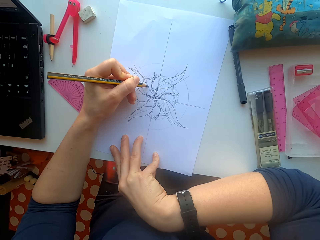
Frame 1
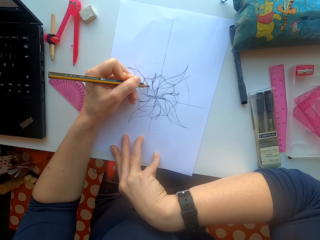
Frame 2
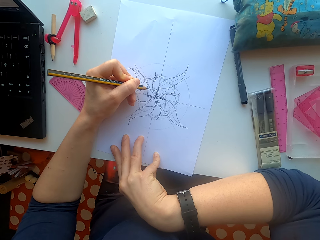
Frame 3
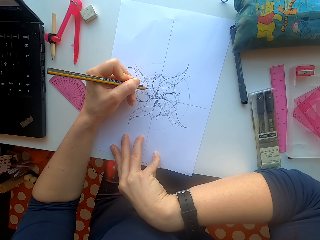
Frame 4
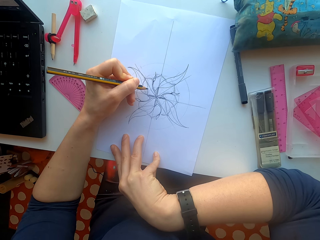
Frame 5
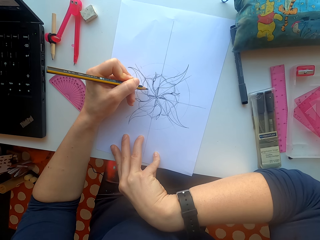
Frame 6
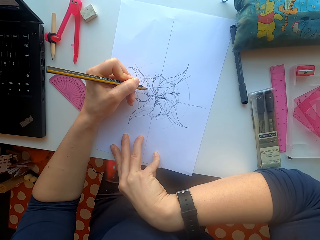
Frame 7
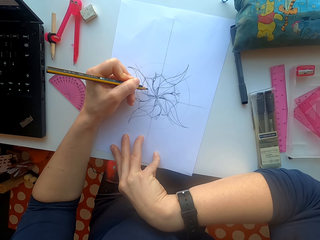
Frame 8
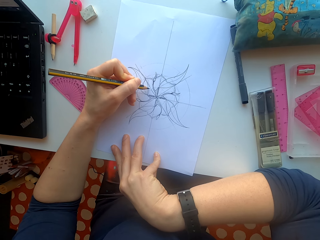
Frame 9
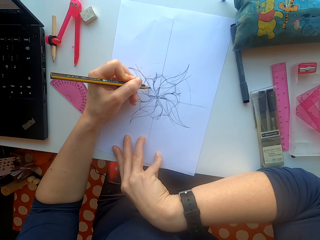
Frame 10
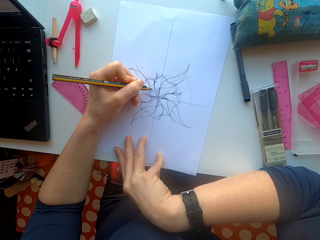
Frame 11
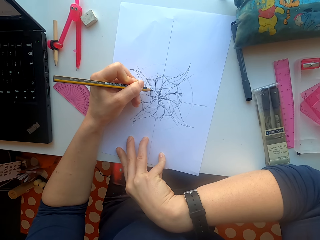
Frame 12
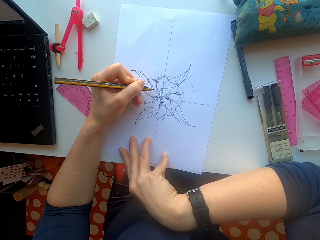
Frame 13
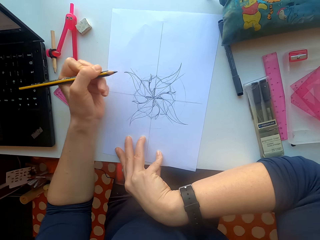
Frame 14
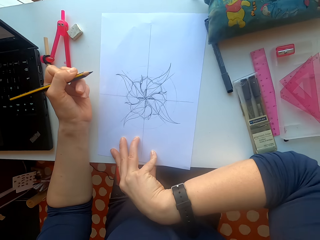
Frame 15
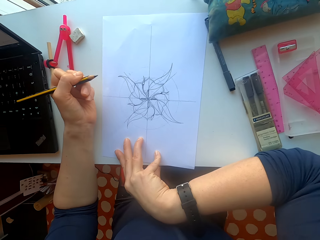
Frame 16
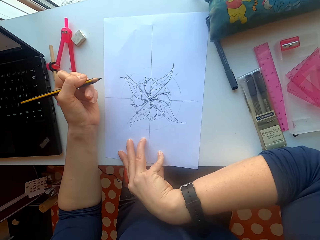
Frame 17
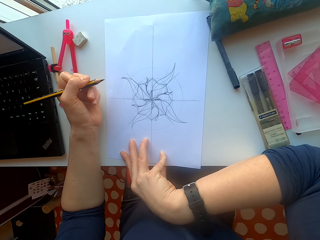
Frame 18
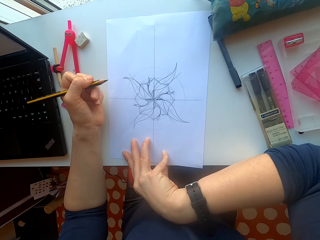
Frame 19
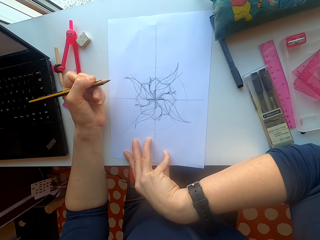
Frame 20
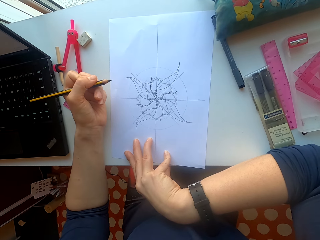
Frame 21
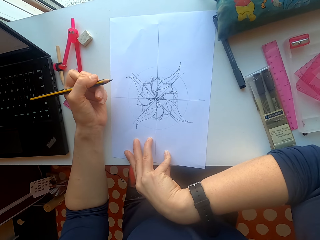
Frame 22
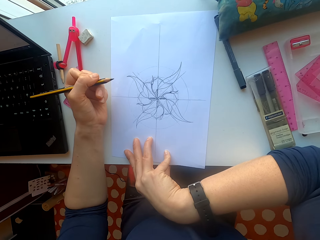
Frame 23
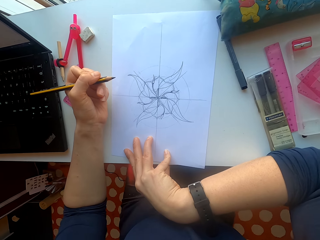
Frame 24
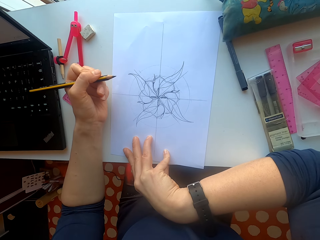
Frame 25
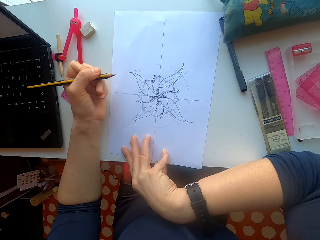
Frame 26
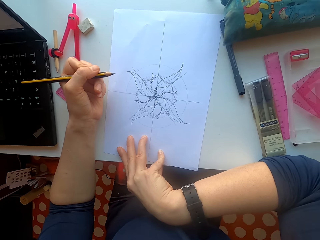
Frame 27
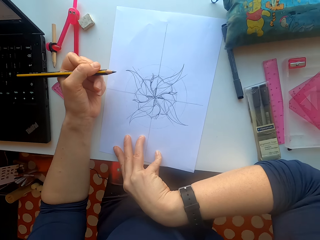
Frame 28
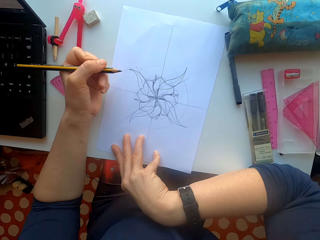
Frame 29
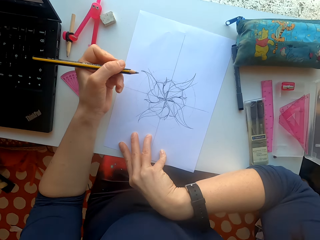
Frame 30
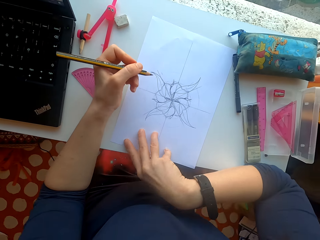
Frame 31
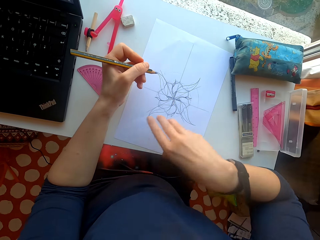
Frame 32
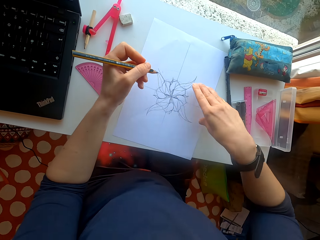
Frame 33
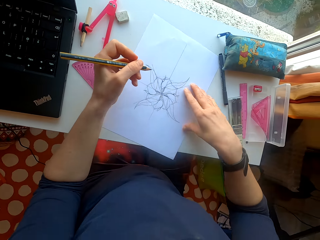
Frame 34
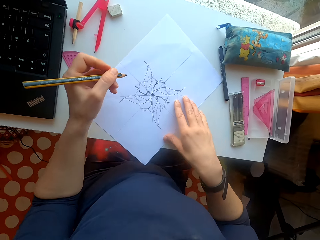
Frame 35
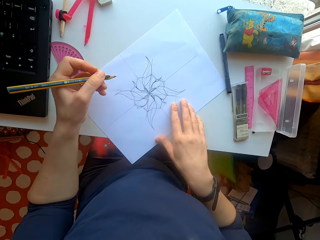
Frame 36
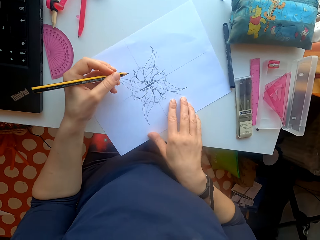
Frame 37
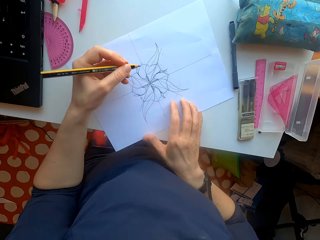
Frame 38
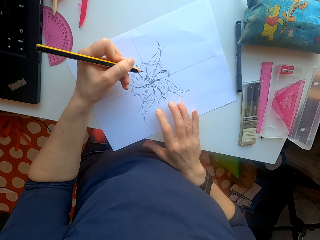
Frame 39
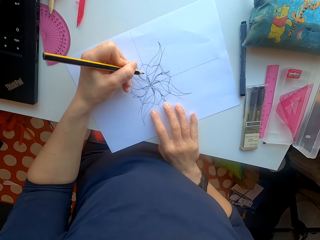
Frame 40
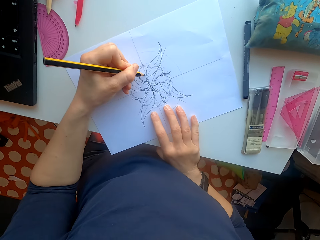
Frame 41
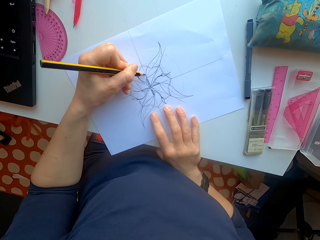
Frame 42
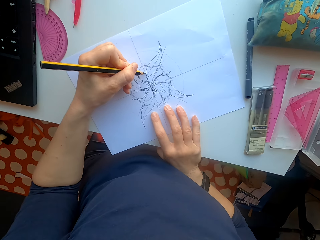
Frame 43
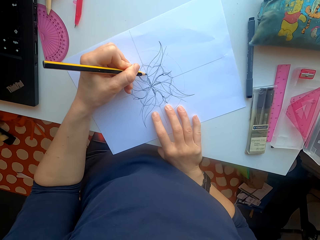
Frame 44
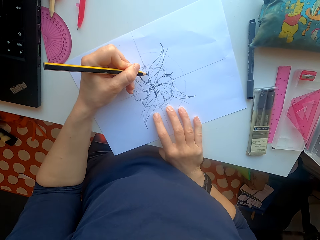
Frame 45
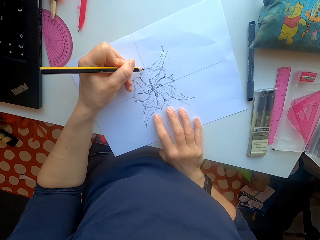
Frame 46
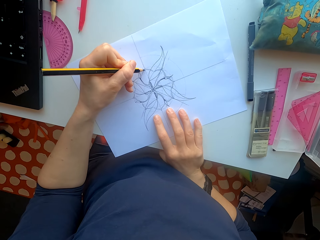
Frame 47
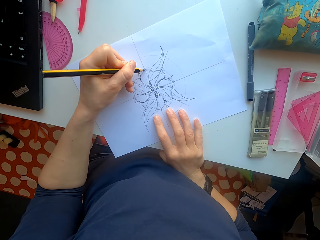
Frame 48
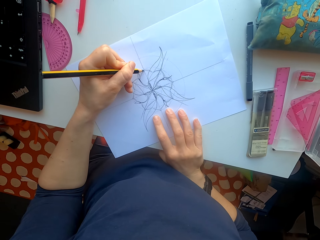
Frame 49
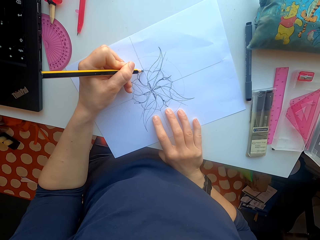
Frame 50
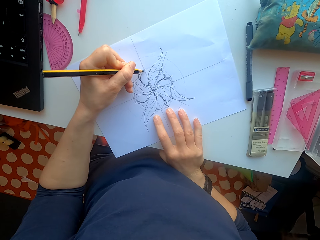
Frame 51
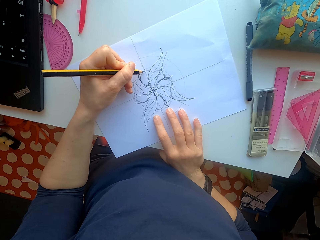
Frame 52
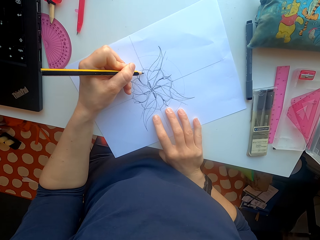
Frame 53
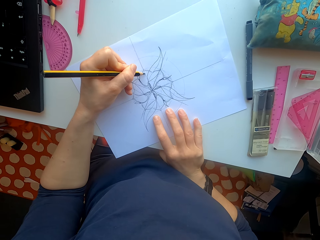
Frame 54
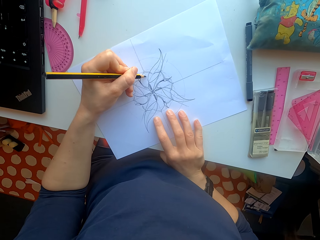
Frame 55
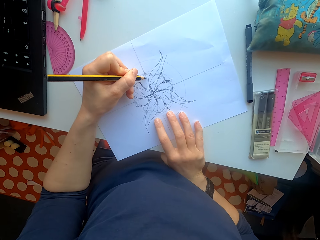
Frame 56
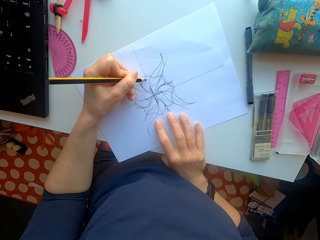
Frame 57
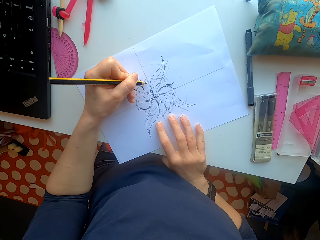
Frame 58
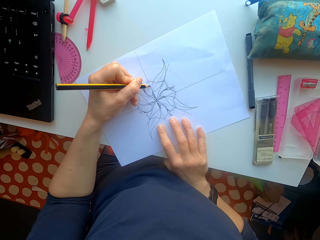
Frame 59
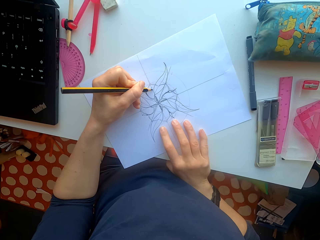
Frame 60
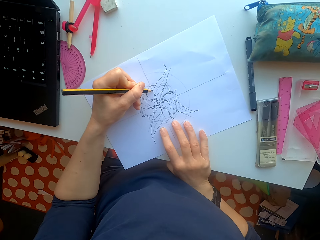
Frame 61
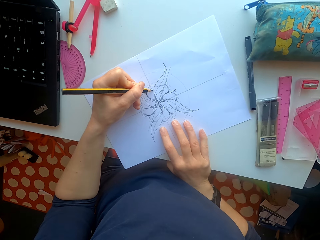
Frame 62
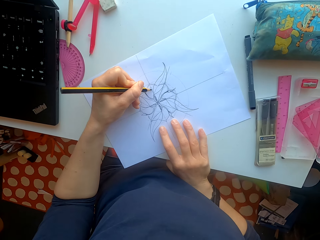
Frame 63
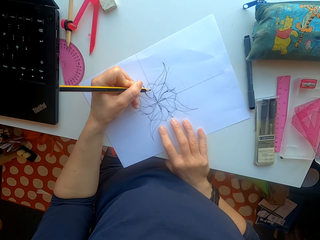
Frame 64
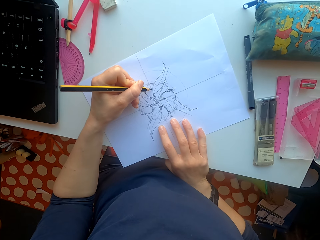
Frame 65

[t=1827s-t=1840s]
The camera wearer holds the pencil. They move the sheet of paper on the table. They draw on the sheet of paper.

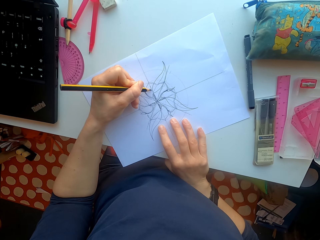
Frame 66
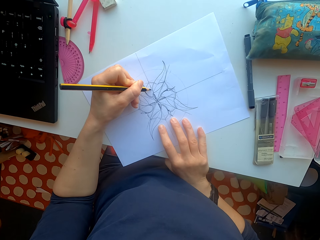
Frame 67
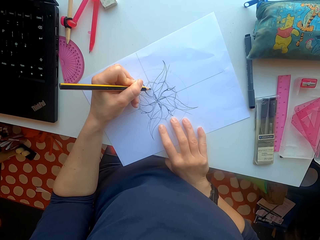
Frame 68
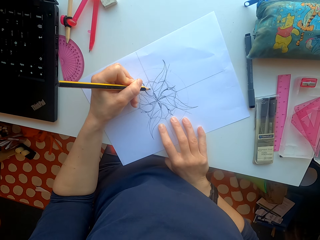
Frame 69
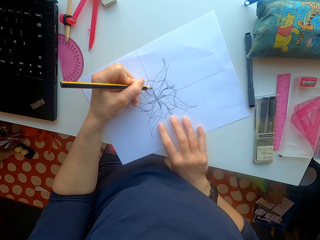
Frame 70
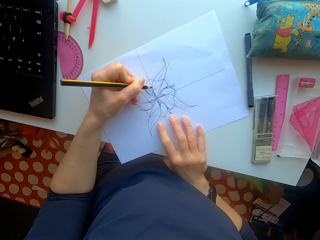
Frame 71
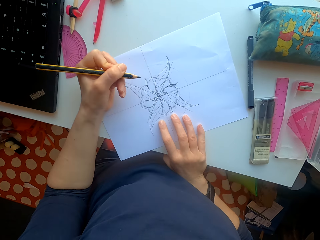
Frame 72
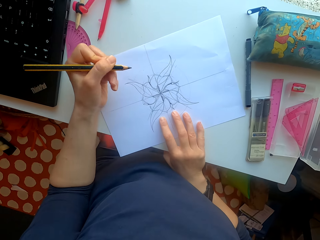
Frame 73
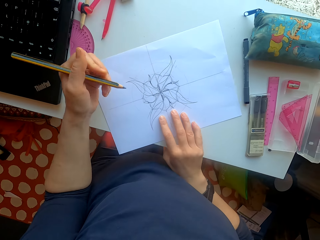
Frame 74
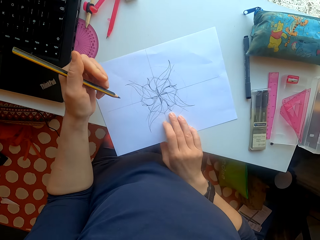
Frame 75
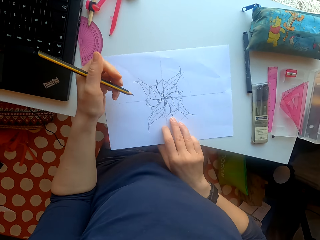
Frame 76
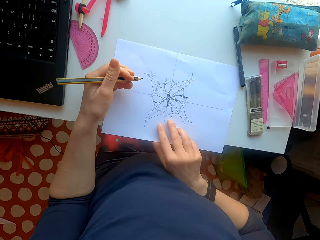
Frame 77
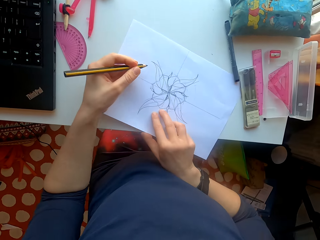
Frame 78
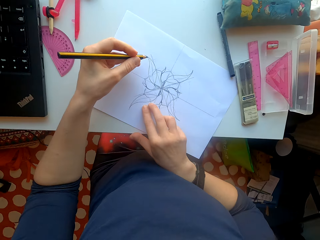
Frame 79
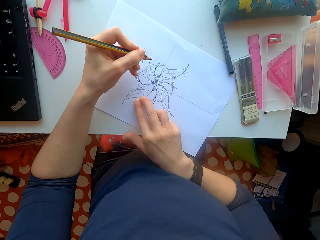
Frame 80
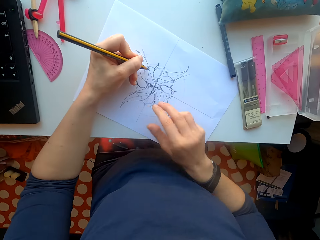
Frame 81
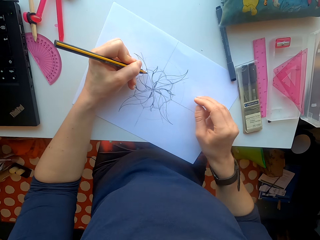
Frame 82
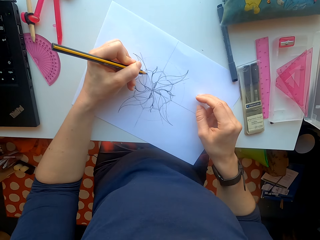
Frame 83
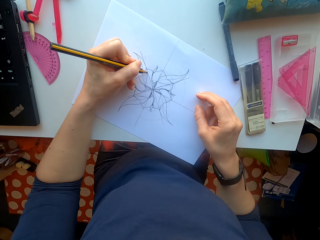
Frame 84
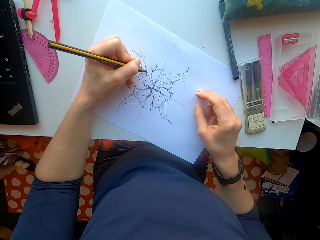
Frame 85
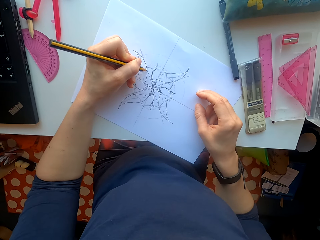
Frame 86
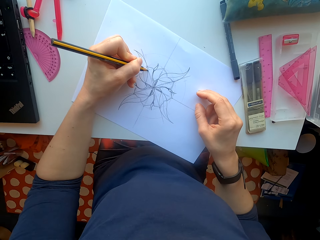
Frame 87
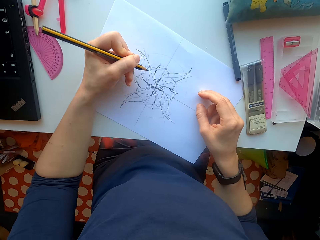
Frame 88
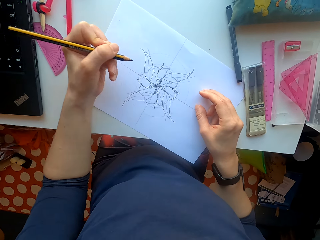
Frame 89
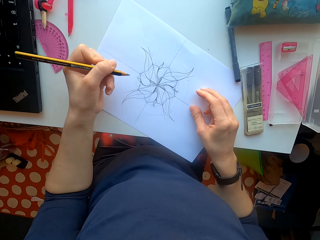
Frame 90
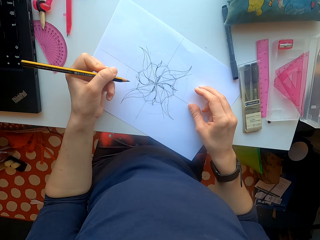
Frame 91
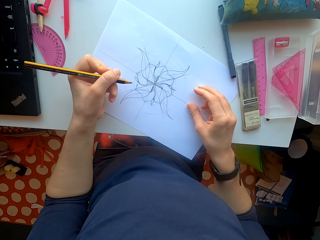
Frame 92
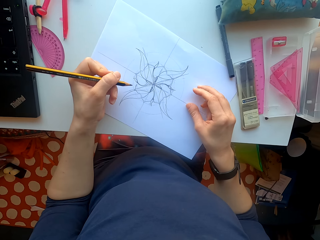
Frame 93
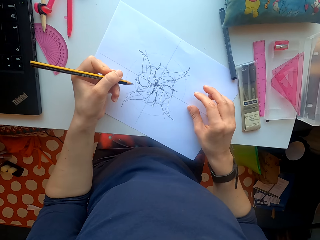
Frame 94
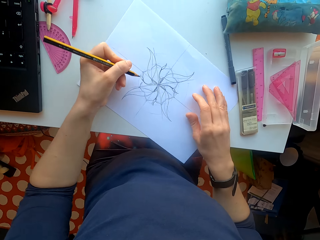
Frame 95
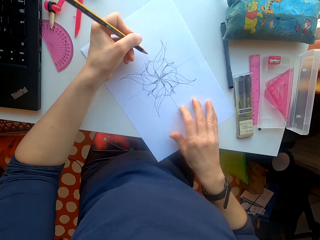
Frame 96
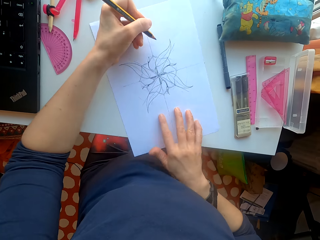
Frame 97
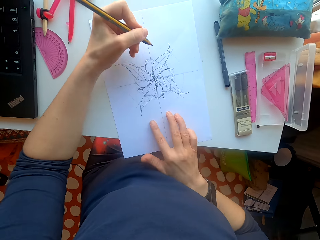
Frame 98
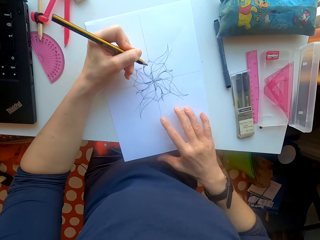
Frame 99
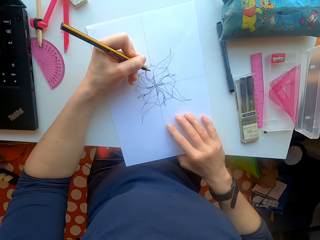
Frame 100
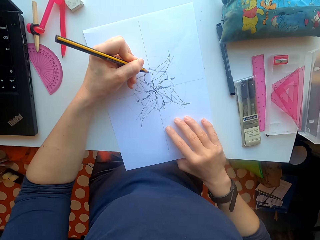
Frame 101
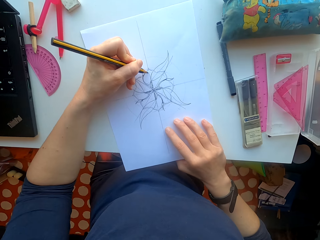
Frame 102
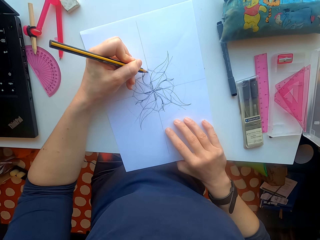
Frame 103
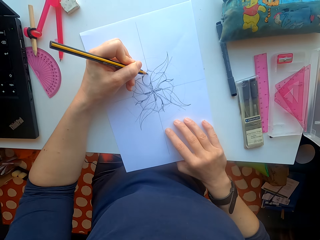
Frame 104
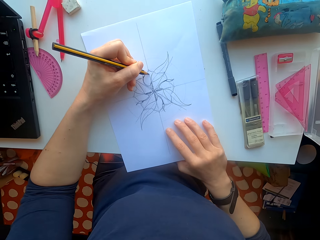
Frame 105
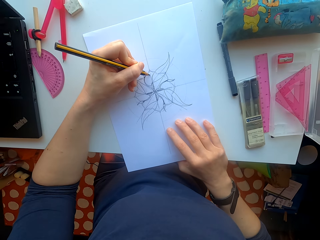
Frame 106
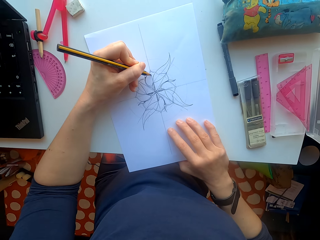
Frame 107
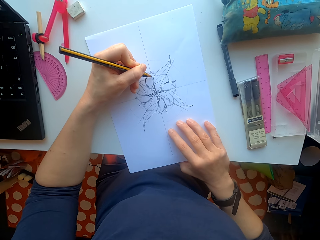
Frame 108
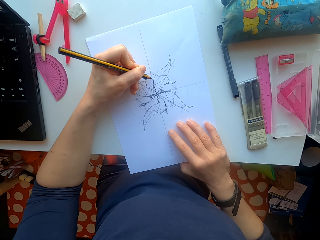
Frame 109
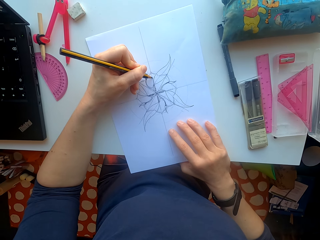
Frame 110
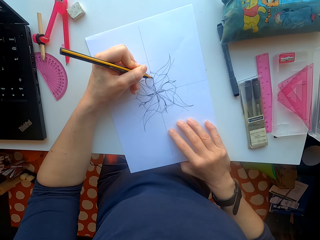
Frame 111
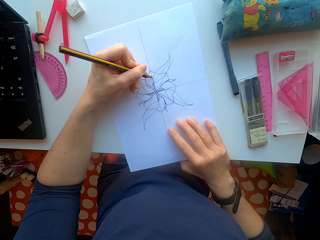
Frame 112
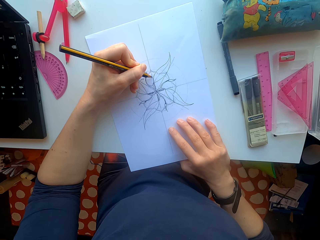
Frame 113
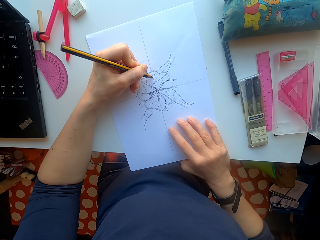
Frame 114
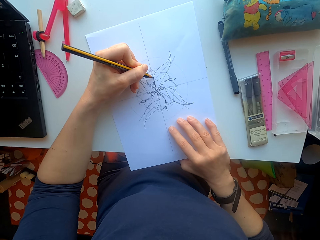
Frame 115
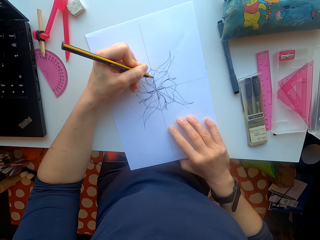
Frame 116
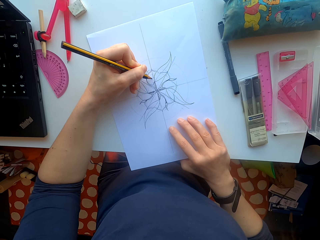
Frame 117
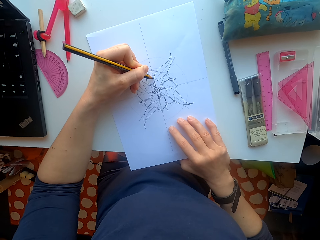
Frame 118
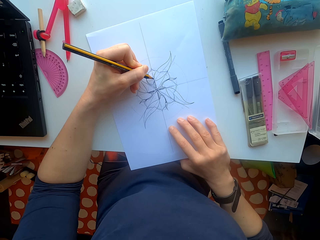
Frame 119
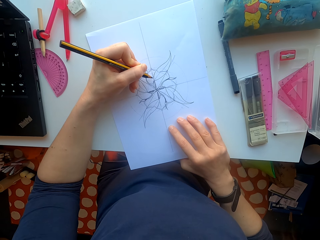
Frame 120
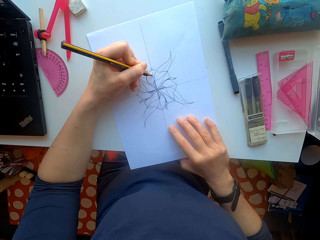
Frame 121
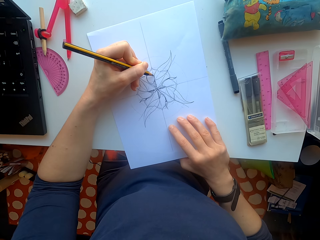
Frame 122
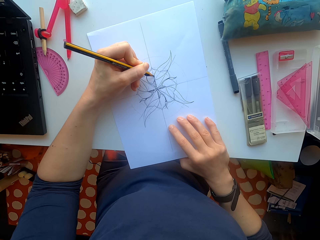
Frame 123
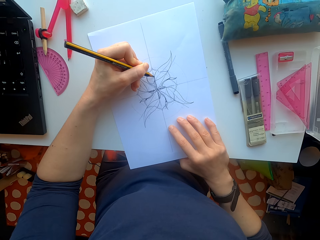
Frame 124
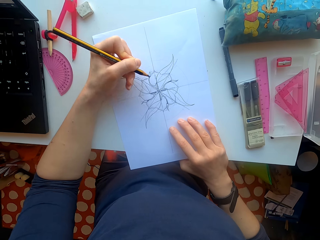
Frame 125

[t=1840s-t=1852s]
The camera wearer moves the sheet of paper on the table. They turn the paper. They draw on the sheet of paper. They draw on the paper.
